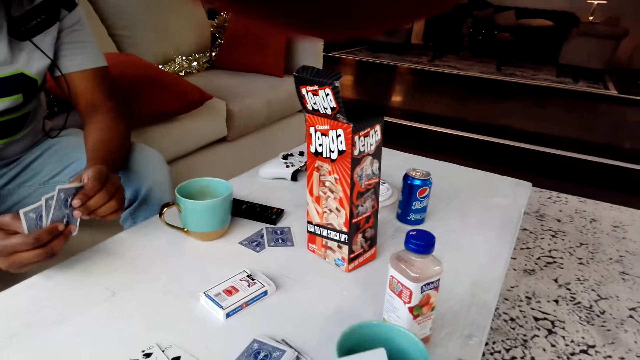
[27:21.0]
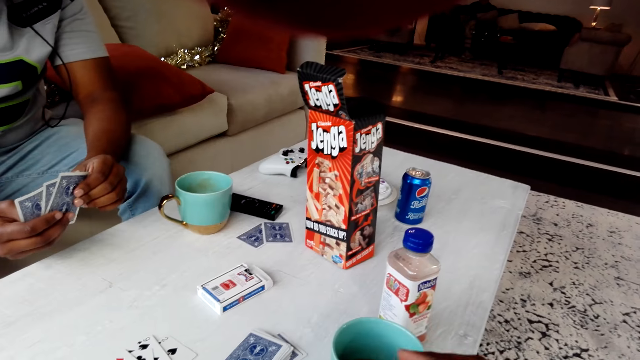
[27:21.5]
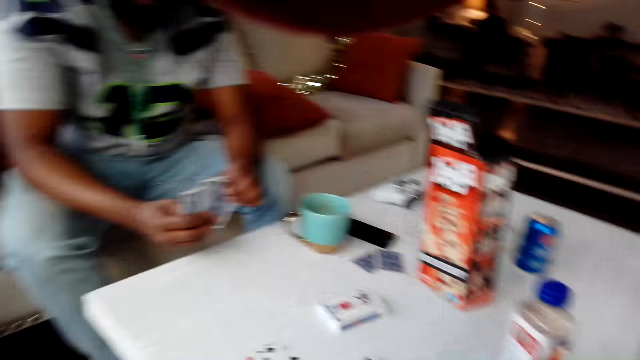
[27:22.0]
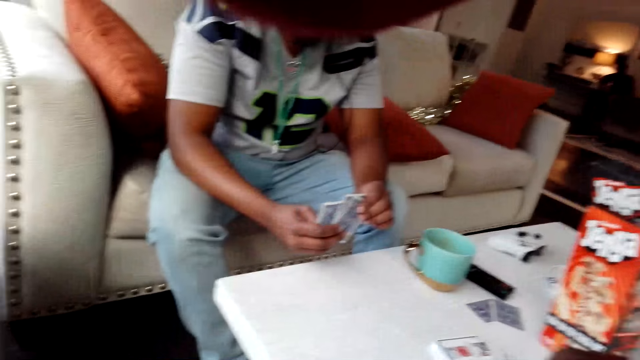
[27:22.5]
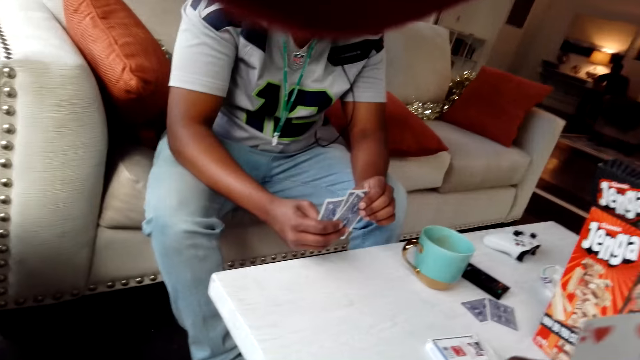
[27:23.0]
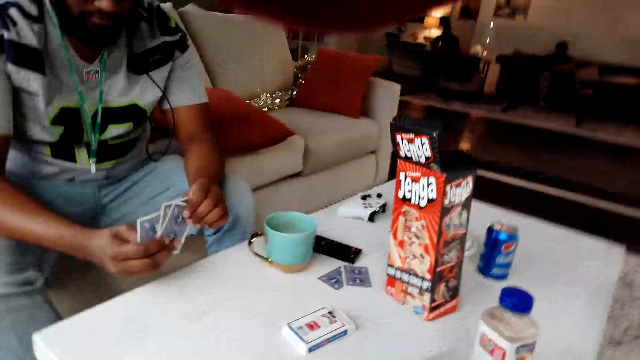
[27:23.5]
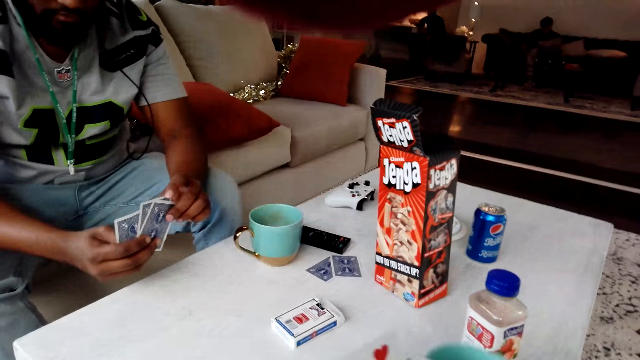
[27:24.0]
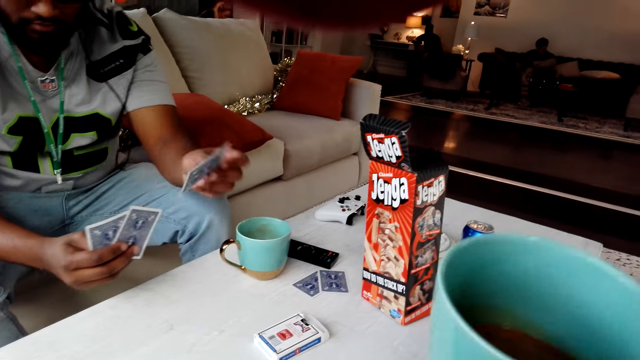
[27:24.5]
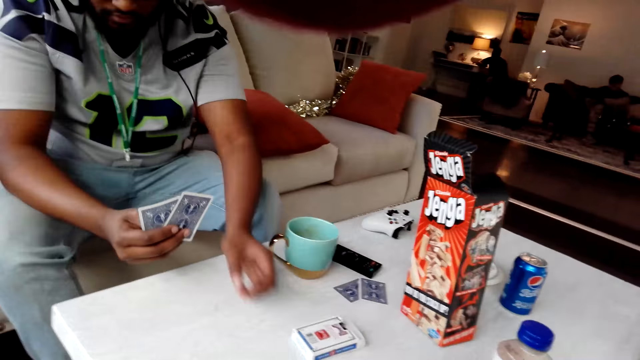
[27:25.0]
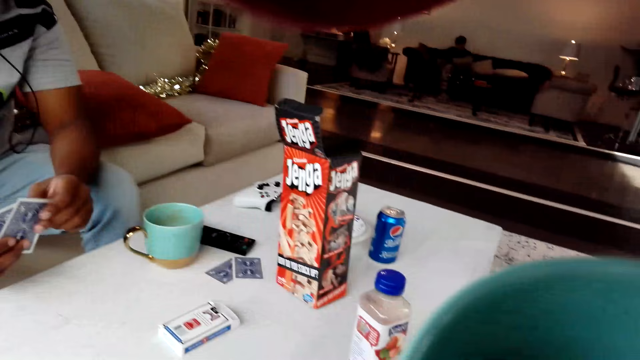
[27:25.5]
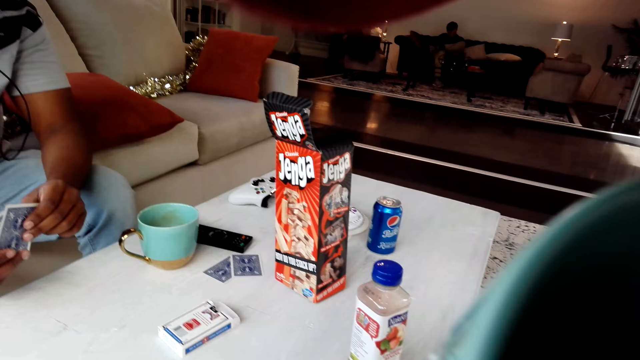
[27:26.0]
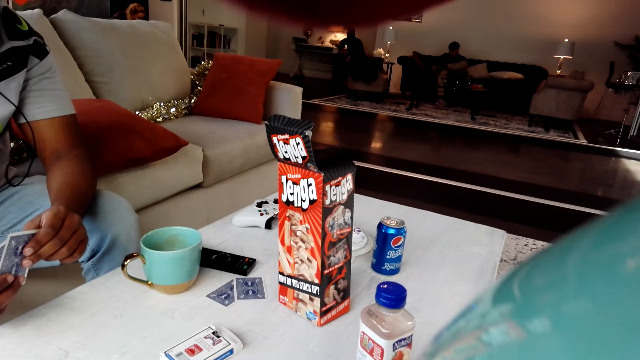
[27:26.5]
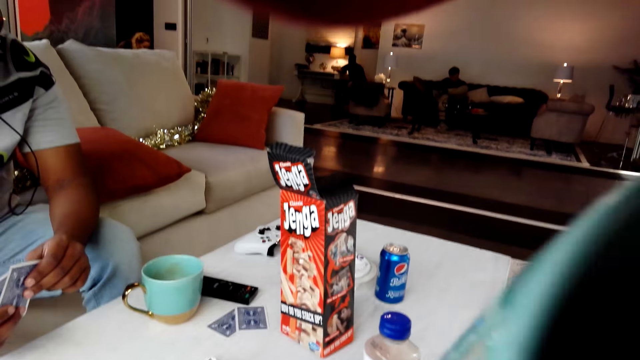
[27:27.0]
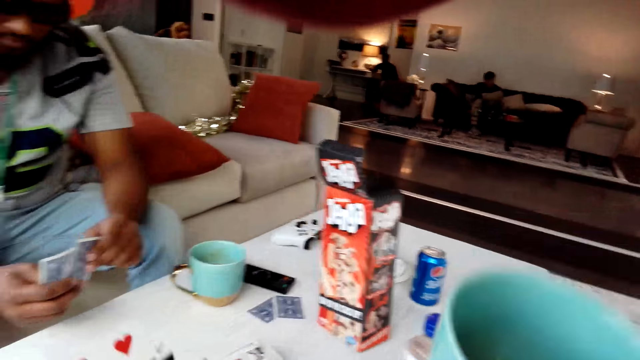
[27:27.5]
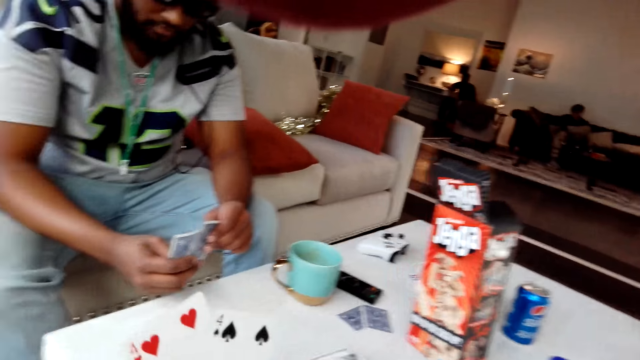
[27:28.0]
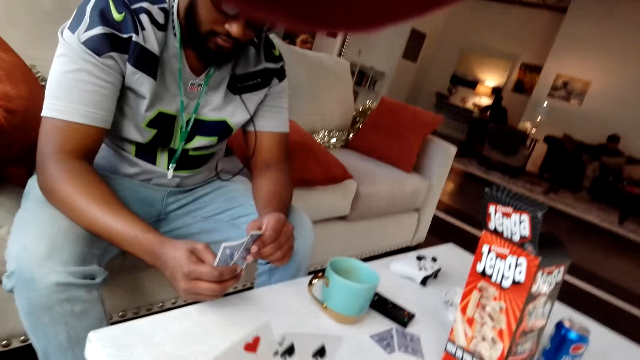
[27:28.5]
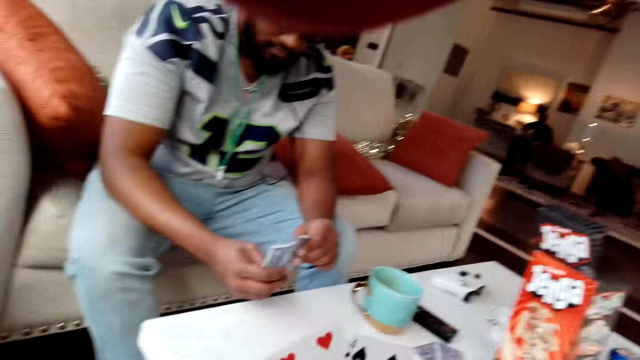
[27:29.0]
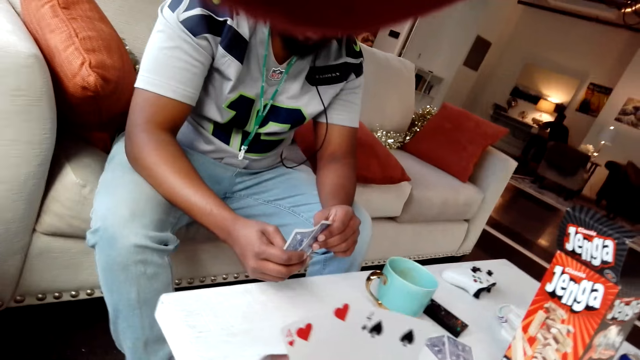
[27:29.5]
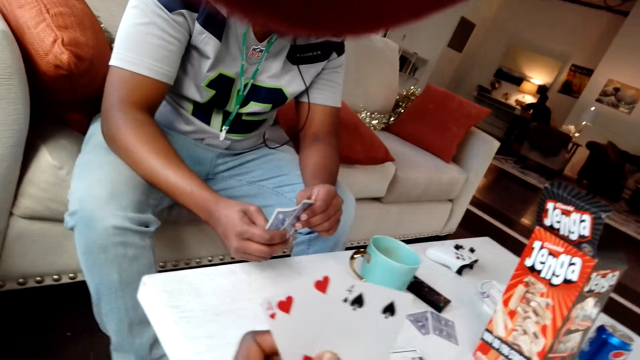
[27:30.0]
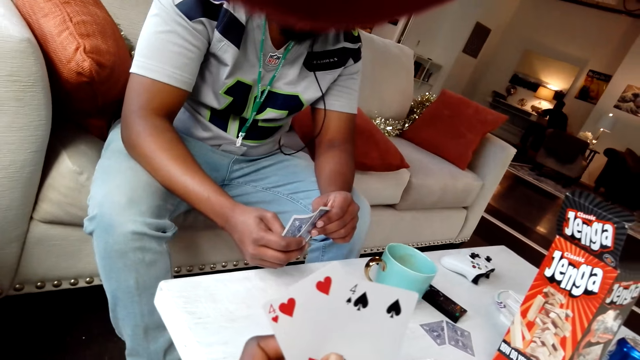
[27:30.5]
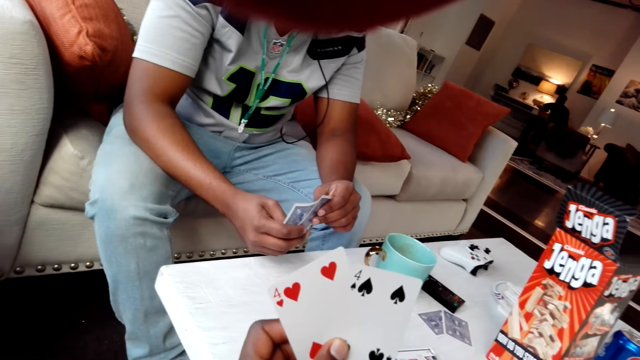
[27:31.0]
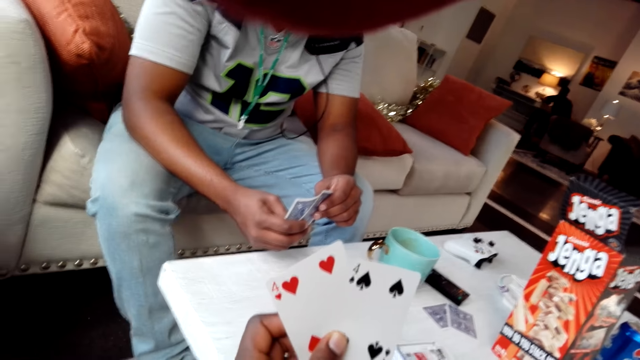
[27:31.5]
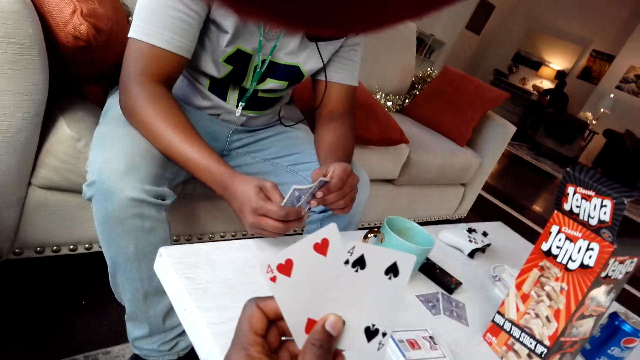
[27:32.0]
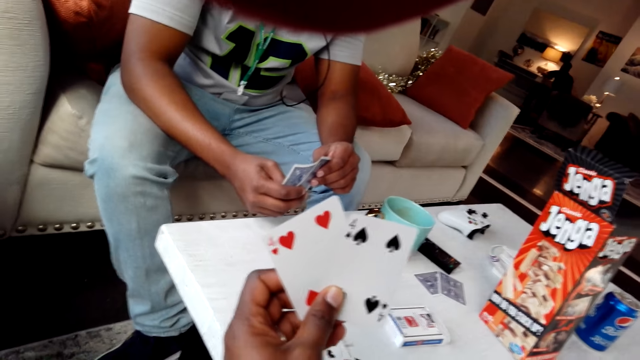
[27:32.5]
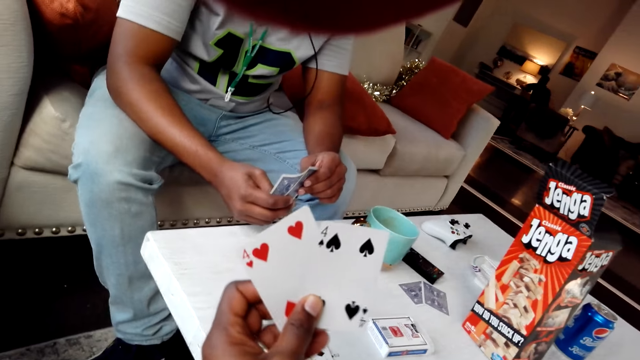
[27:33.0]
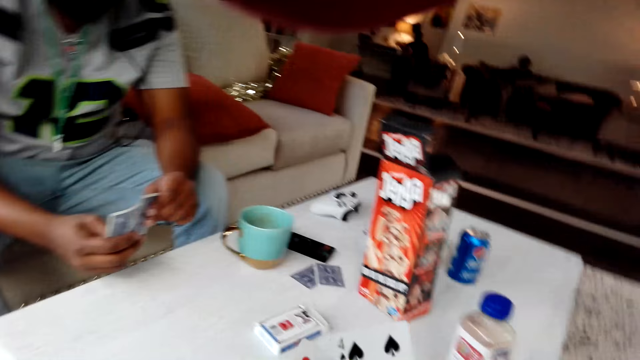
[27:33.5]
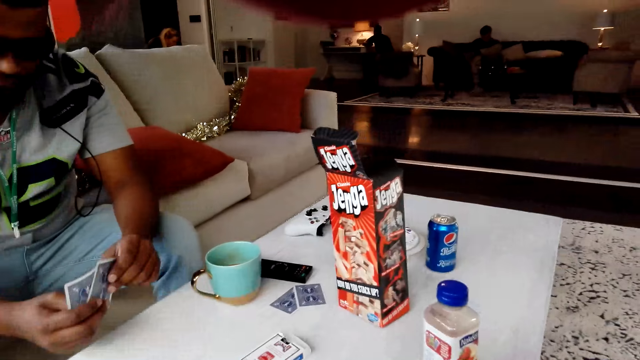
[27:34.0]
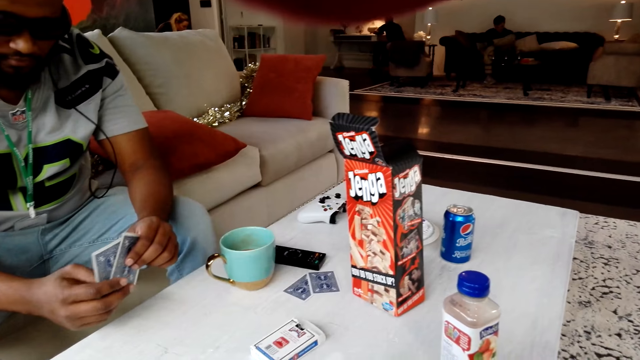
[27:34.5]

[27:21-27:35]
The camera wearer drops a card on the table. They drink coffee from the cup. A person drops a card on the table. The camera wearer drinks coffee from the cup. They drop the cup on the table. They touch the cup. They stare at the cards. They touch the playing cards.

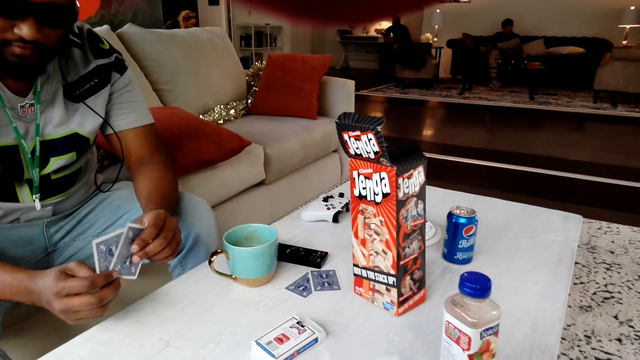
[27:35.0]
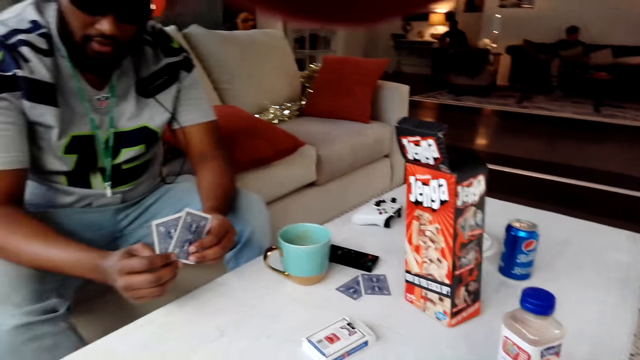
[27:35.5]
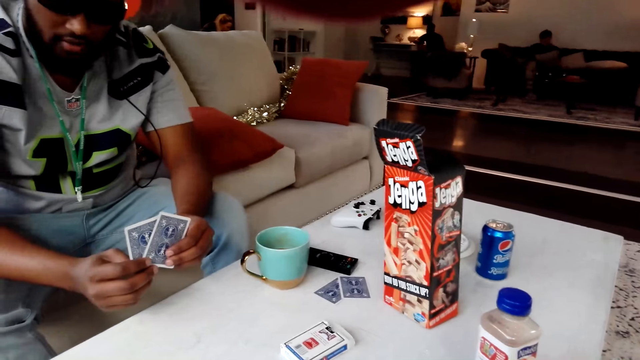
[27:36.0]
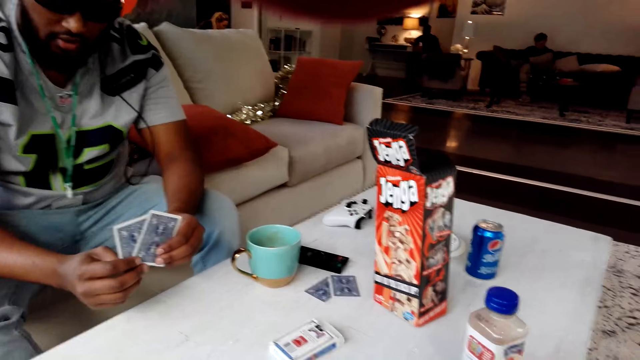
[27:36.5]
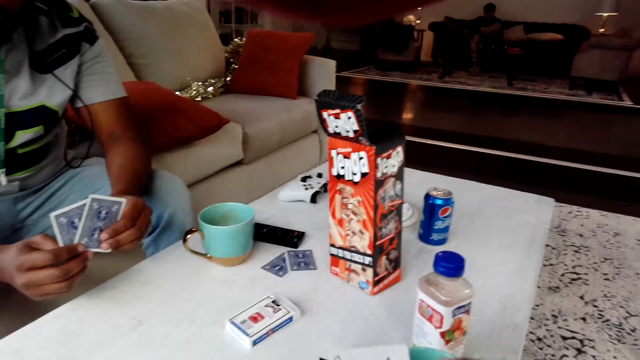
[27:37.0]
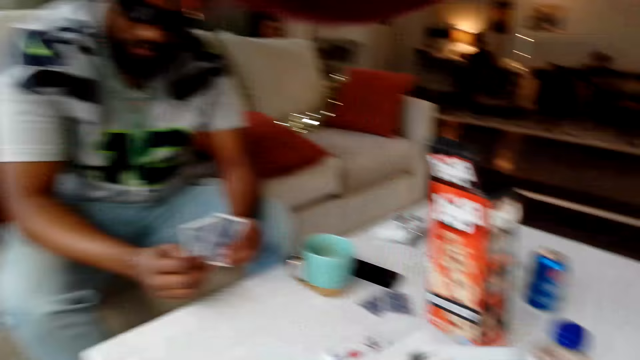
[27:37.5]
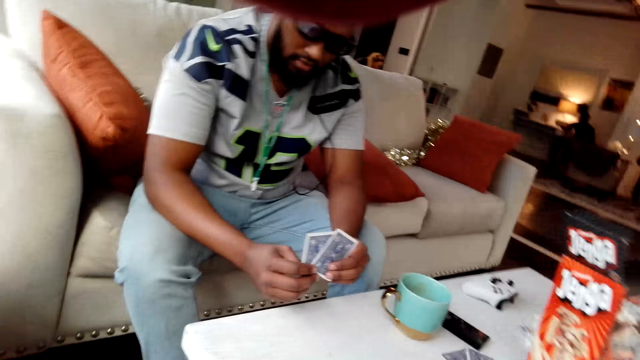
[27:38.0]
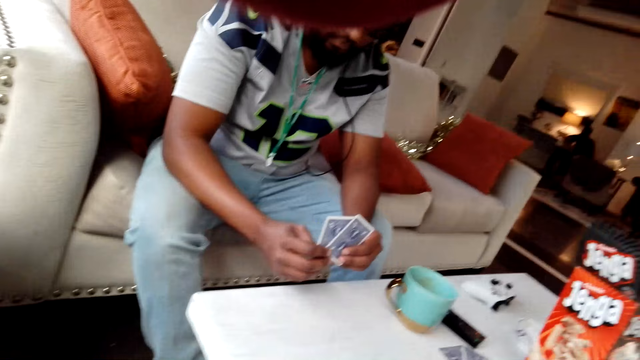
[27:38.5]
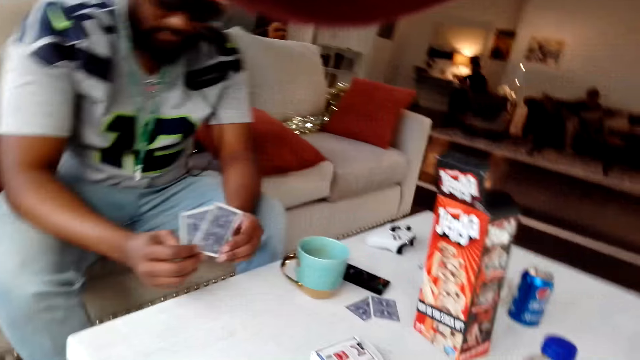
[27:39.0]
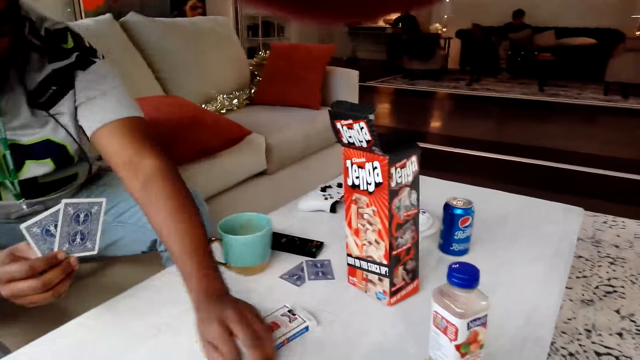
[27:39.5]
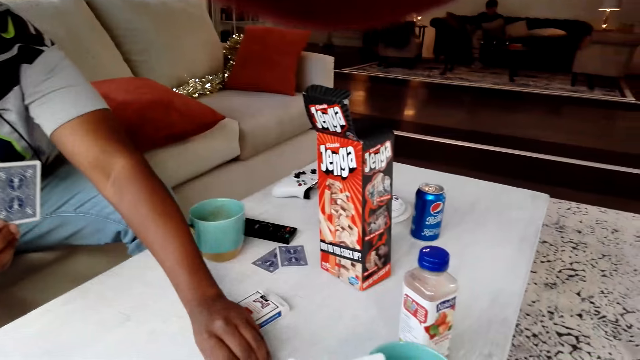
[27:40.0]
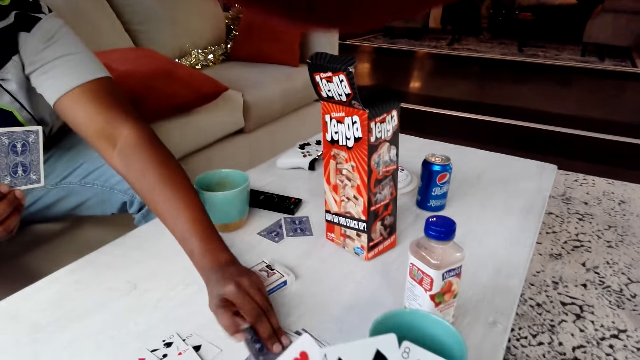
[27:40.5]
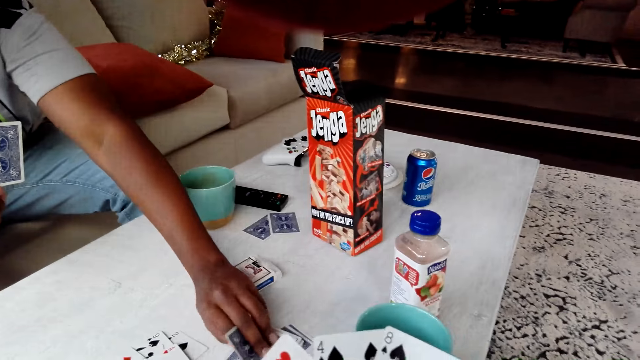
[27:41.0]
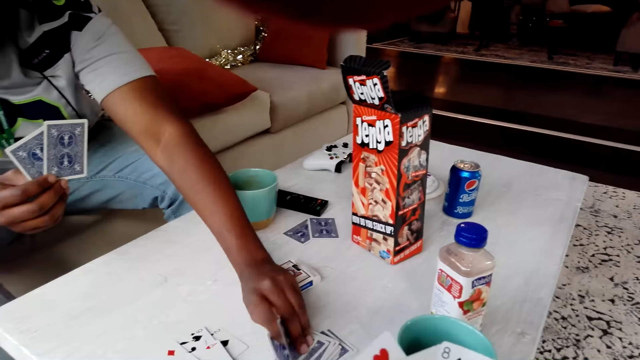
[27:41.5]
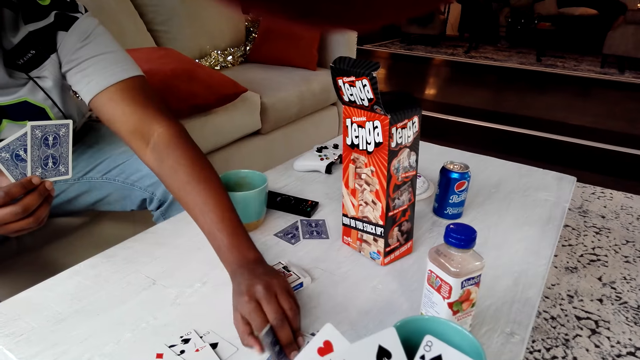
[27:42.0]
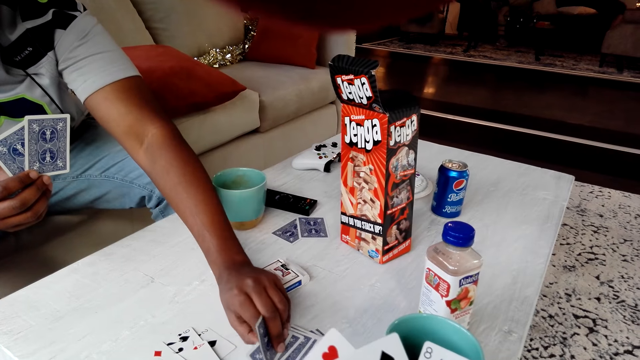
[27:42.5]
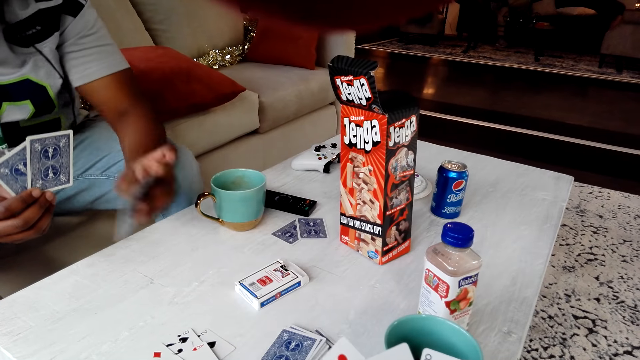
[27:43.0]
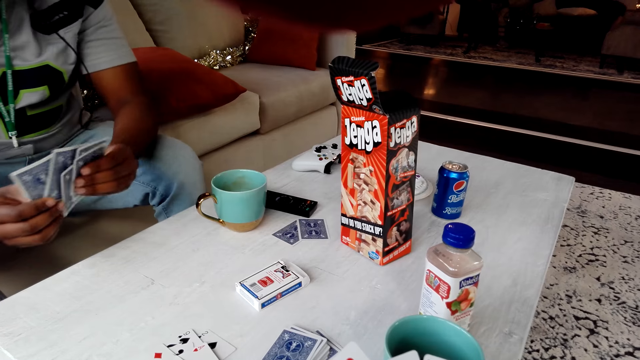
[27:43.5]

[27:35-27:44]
A person touches the playing cards. The person stares at the cards. The person picks the playing cards from the table.
